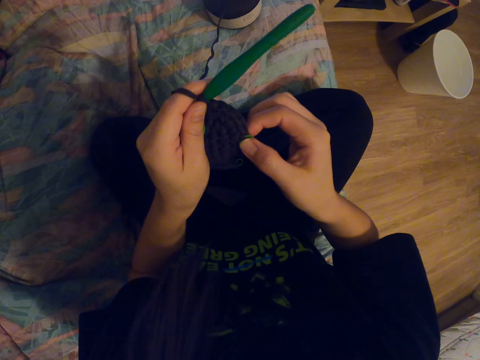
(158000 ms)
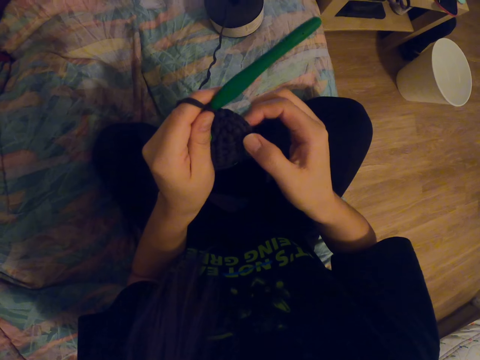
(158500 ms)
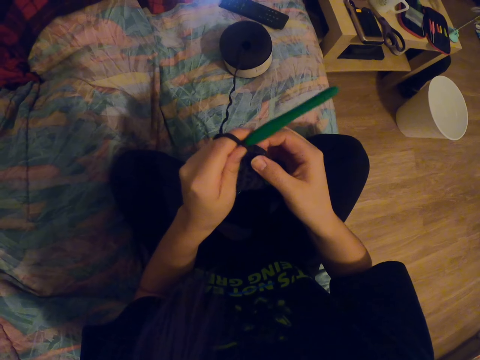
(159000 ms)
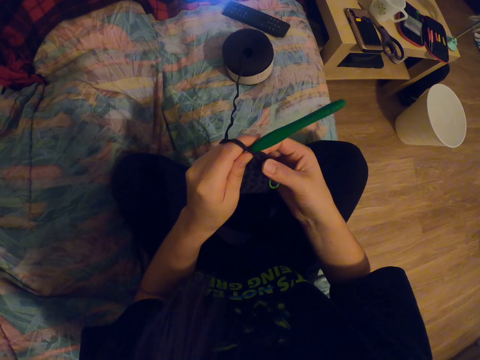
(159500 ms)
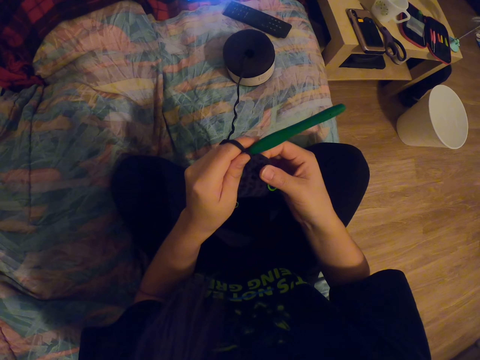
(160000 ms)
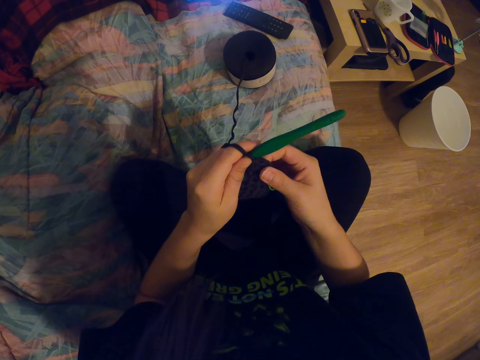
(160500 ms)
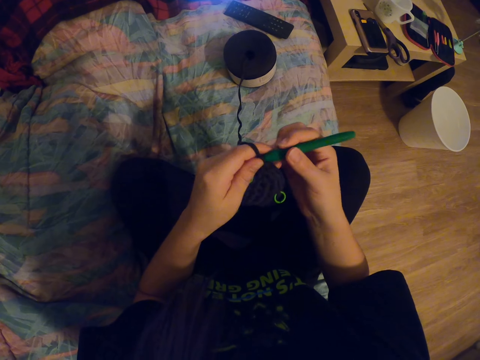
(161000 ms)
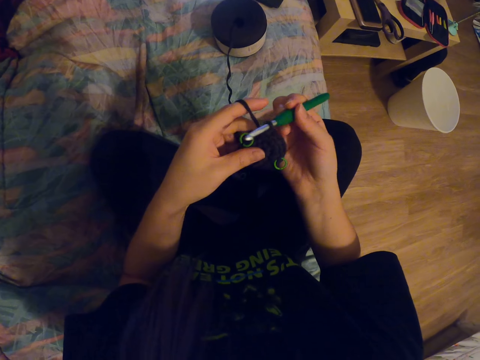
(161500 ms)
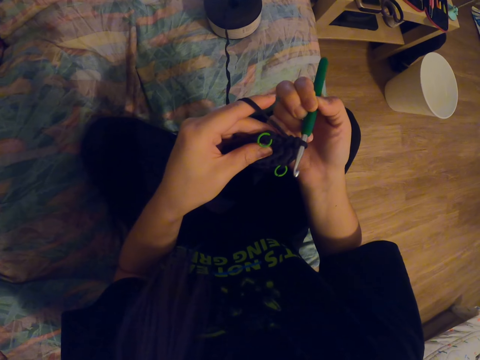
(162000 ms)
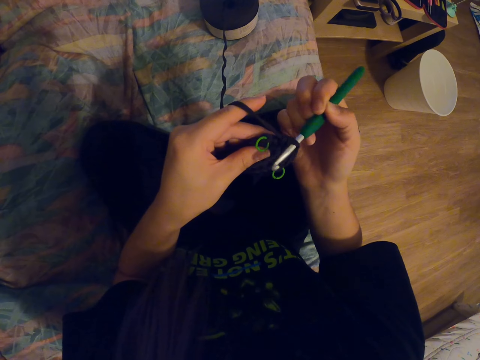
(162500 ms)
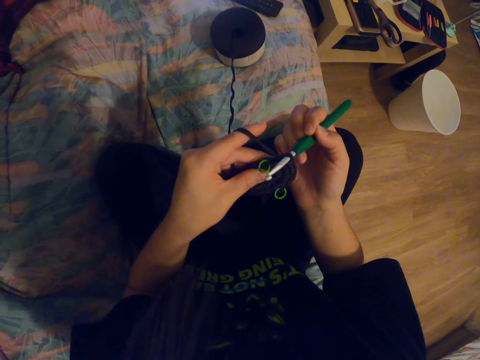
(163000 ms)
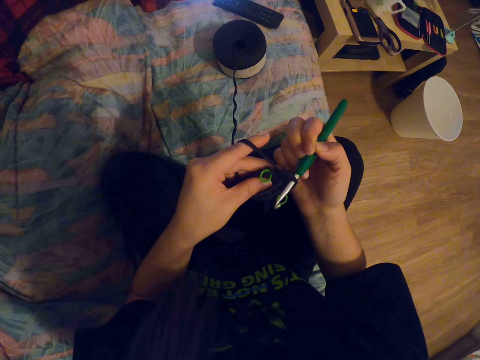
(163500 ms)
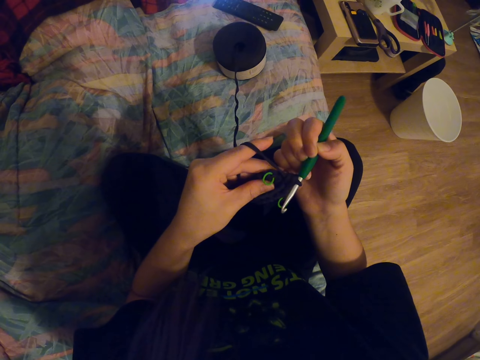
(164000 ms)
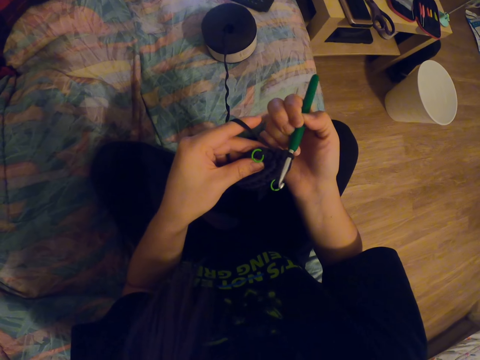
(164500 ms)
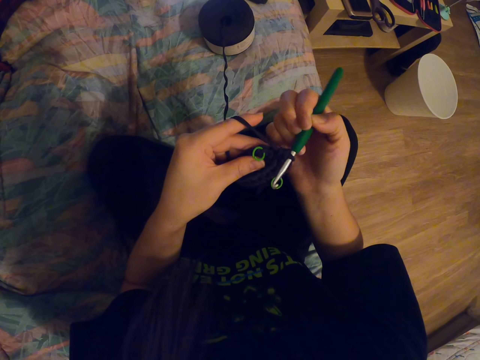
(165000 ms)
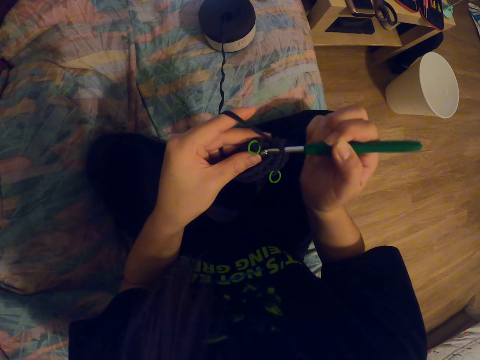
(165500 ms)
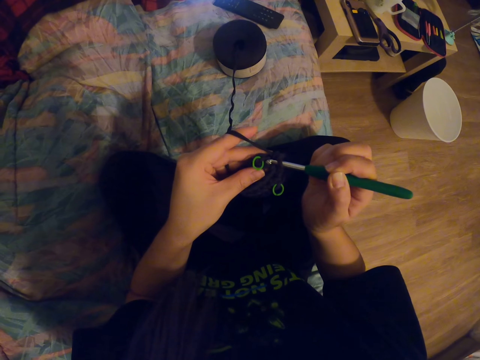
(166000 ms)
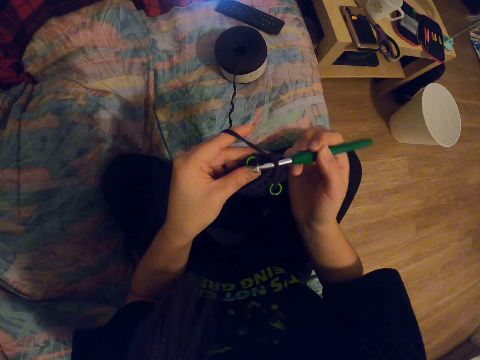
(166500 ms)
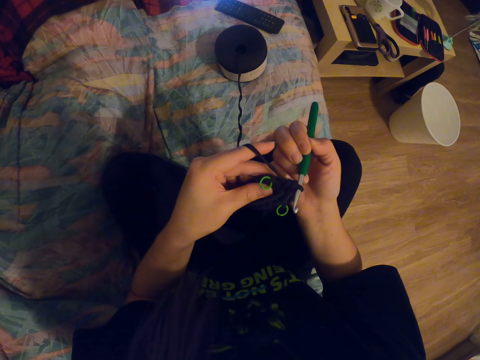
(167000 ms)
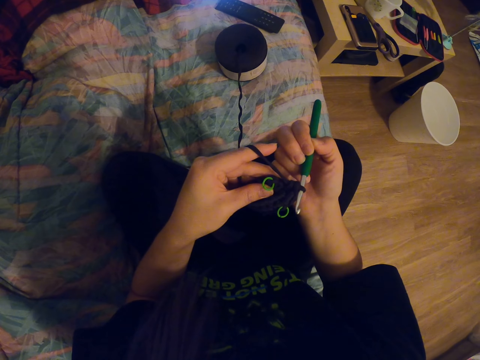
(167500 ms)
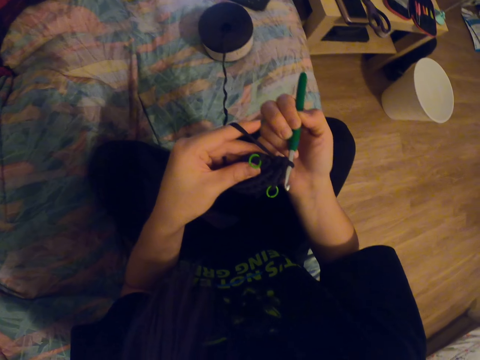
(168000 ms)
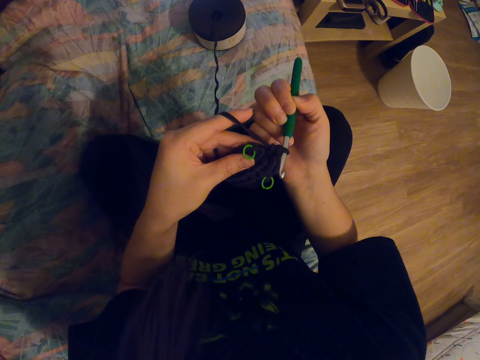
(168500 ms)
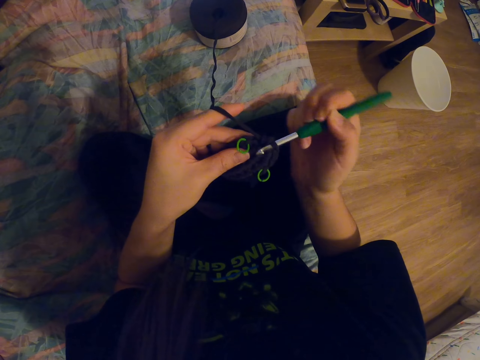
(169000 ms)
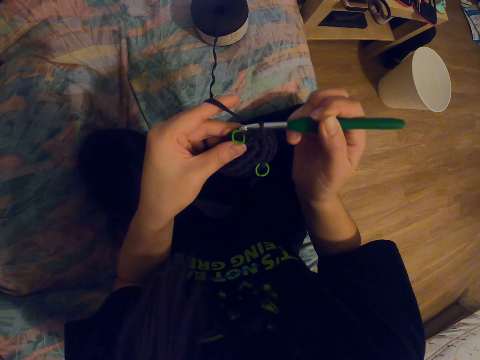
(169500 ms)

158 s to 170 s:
The camera wearer counts the holes on the fabric. She holds the crochet needle with her right hand. She adjusts a knitting needle on the fabric. She moves the crochet needle. She knits the fabric with the knitting needle. She looks around a room.

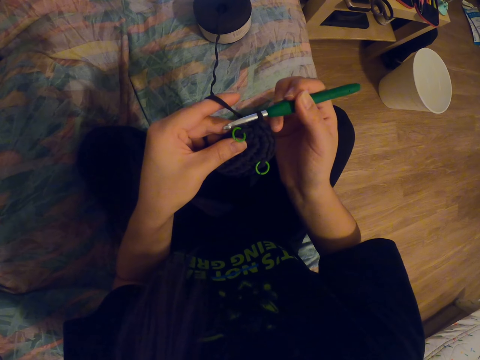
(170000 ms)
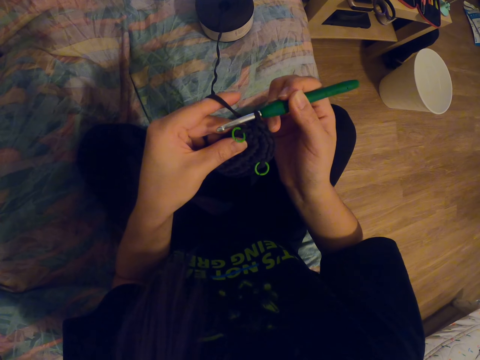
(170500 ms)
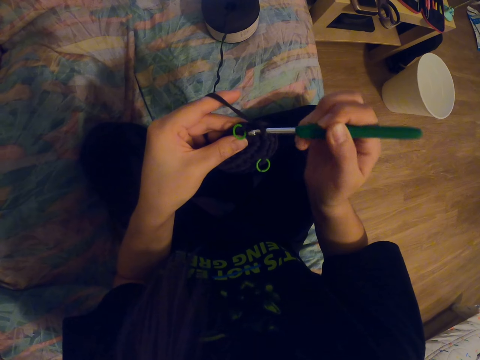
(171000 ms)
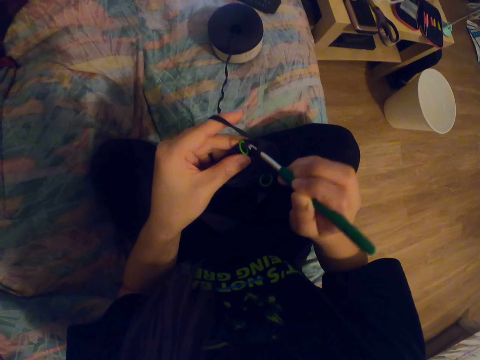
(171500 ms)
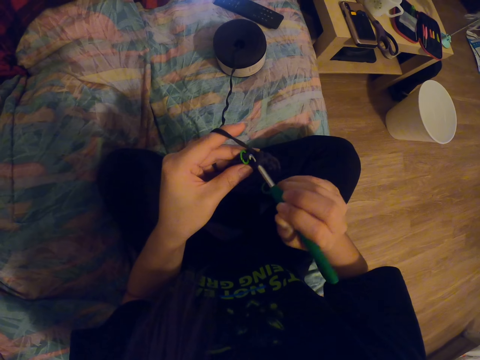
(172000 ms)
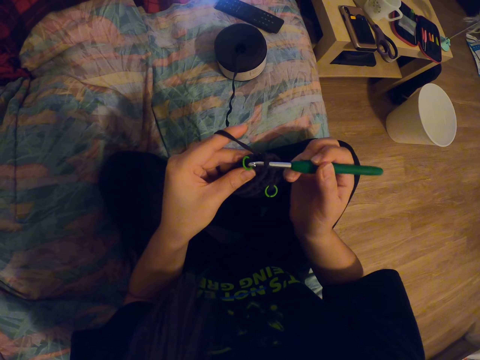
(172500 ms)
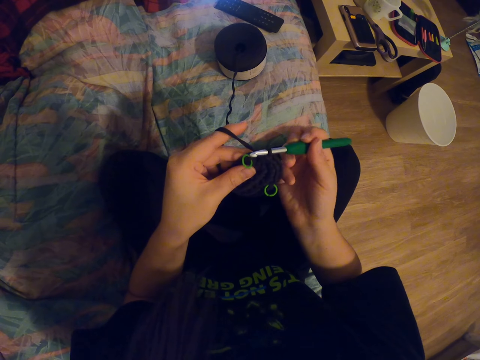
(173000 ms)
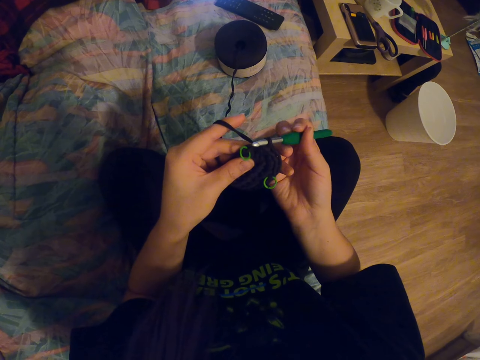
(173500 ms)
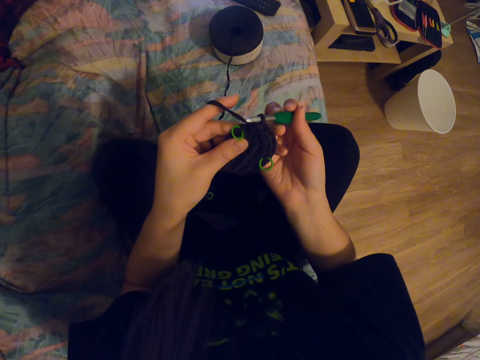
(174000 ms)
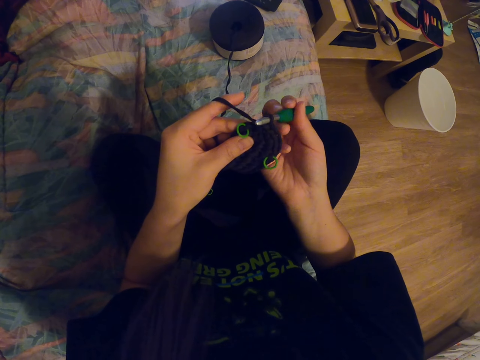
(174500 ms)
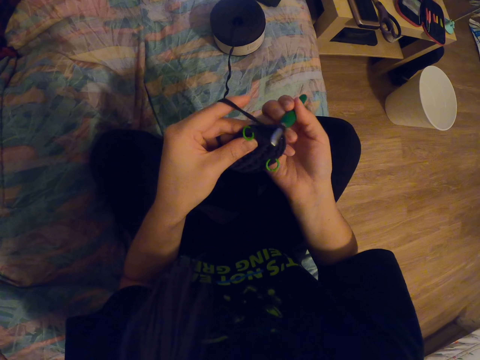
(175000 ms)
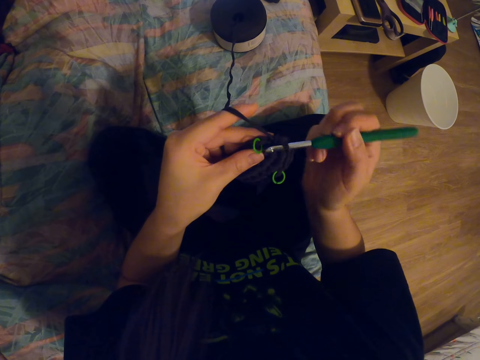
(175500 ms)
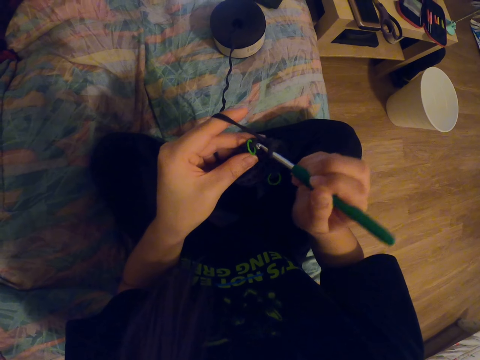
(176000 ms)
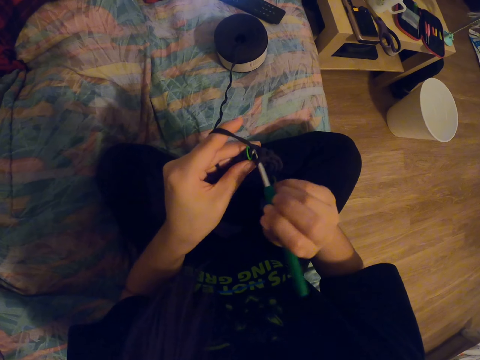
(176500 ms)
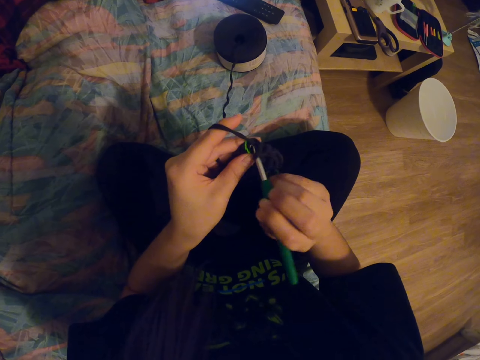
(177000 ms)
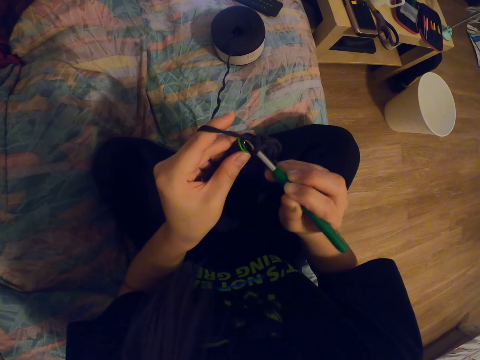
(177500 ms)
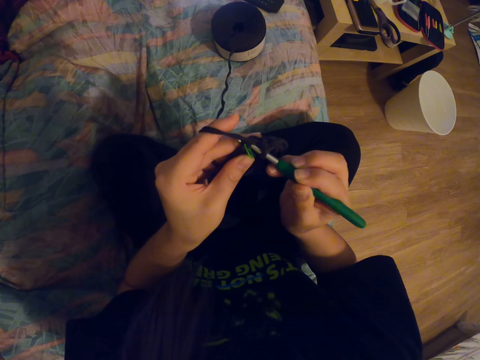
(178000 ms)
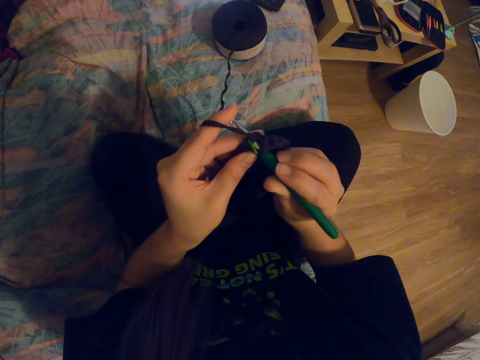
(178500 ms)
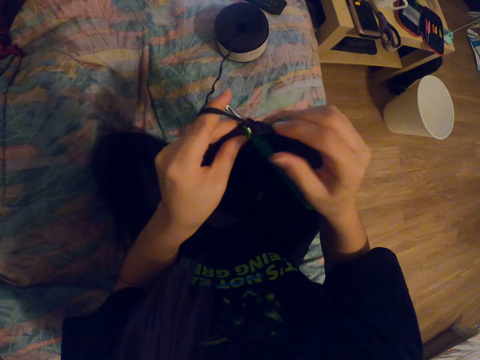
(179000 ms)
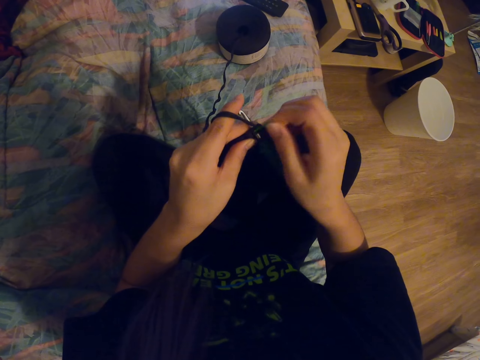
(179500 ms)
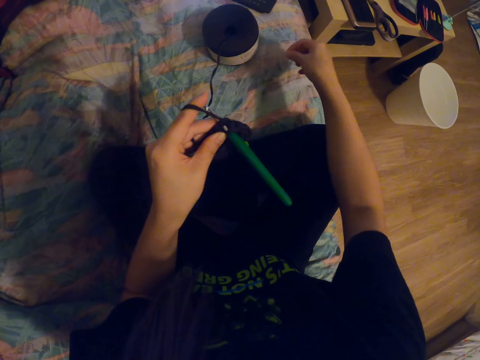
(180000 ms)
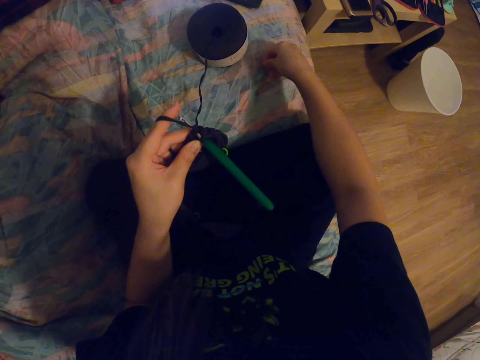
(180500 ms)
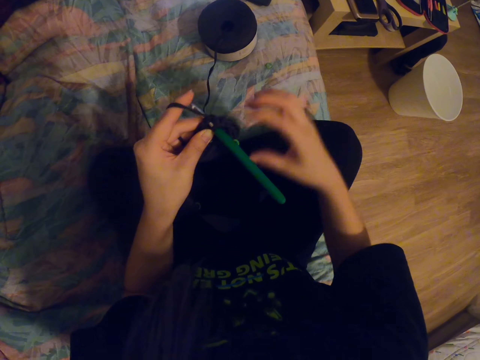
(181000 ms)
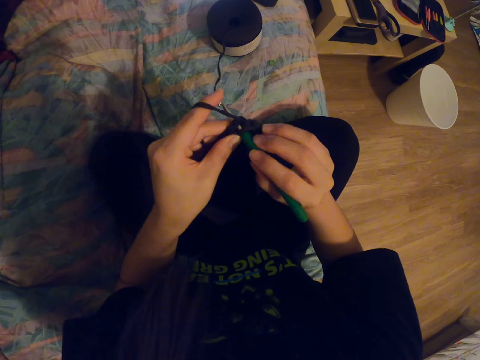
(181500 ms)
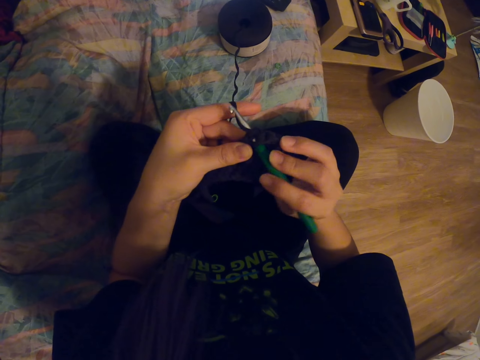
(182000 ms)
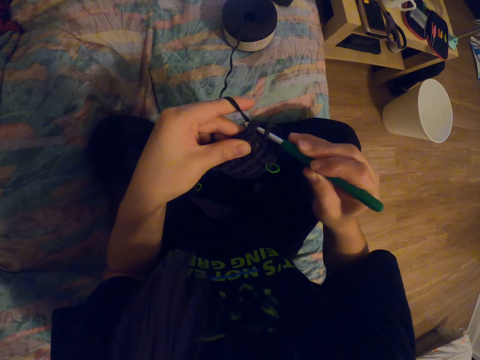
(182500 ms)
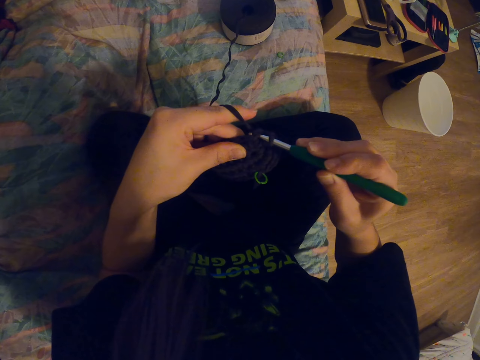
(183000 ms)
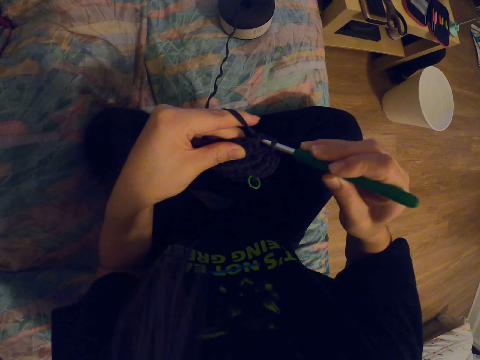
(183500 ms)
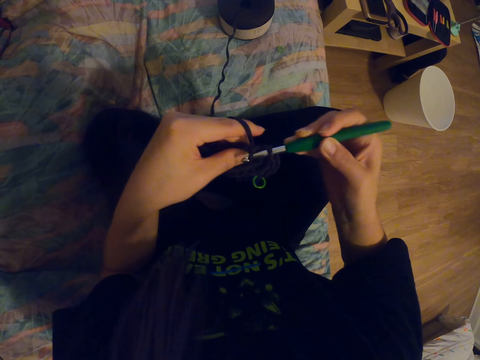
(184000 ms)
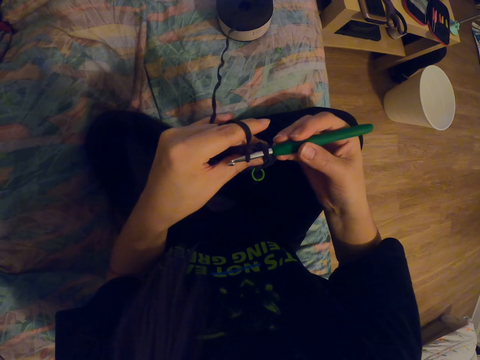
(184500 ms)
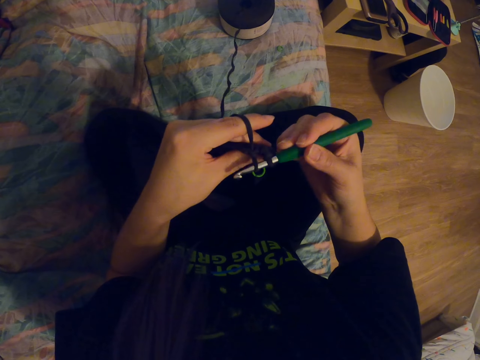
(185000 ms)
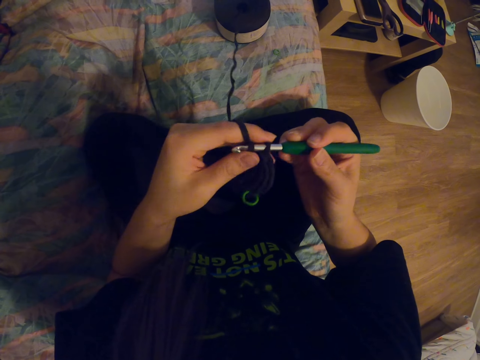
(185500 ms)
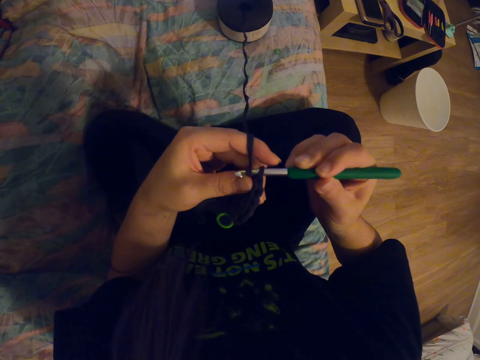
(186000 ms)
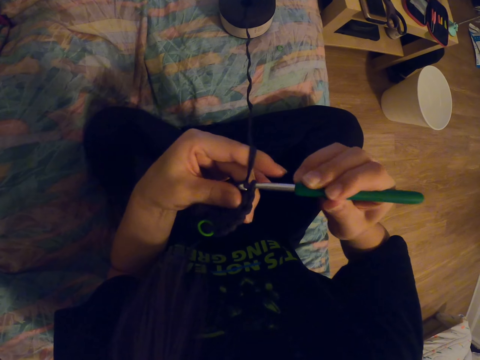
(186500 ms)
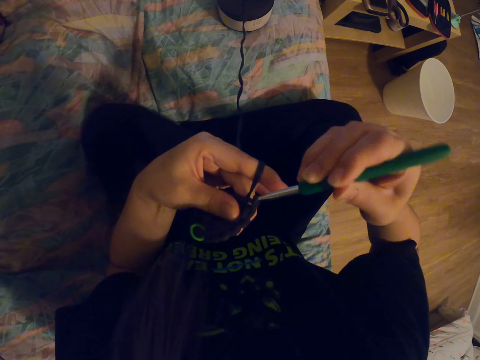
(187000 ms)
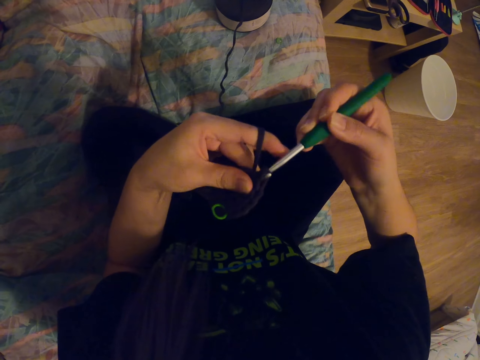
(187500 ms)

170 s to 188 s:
The camera wearer adjusts a knitting needle on a knitted fabric. She knits the fabric with the knitting needle. She adjusts the knitting needle on the fabric. She knits the fabric with the crochet needle. She pulls the plastic ring on the fabric. She removes a piece of thread from the fabric. She places the plastic ring on the bed. She puts down the piece of thread on the bed. She holds the crochet needle with her right hand. She knits the fabric with the crochet needle. She adjusts a knitting thread on the fabric. She knits the fabric with the knitting needle.
